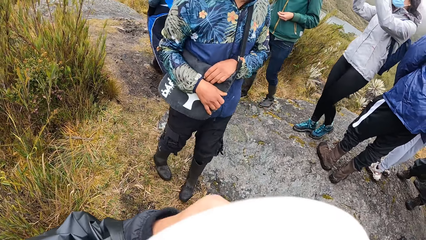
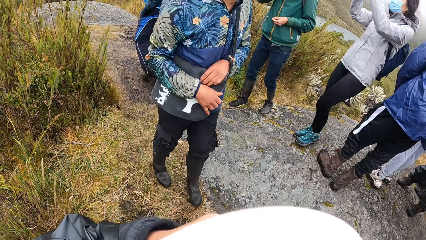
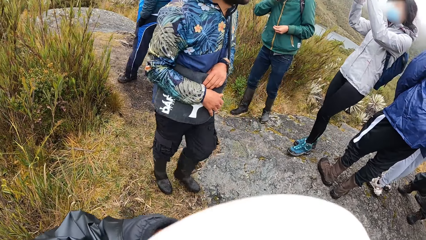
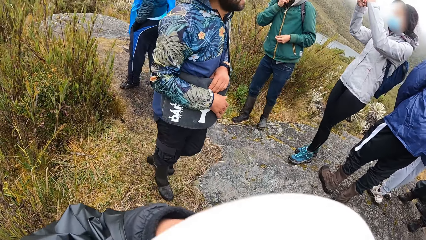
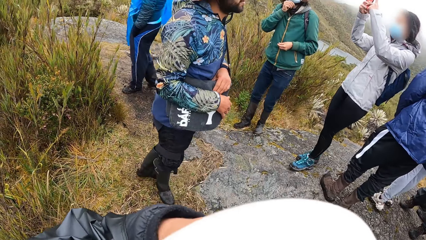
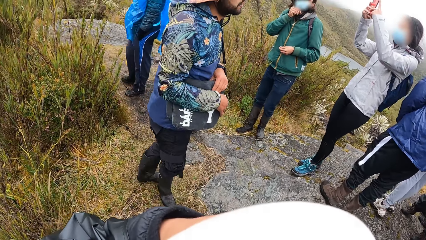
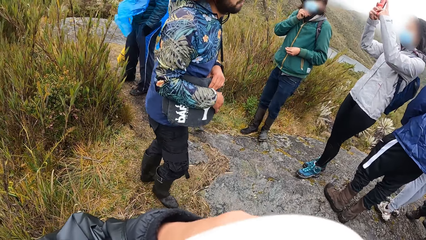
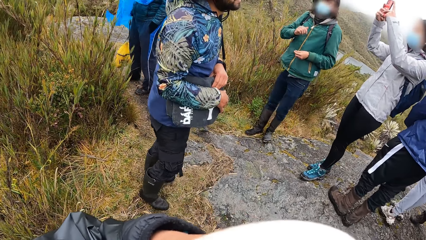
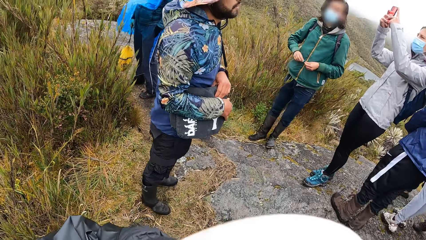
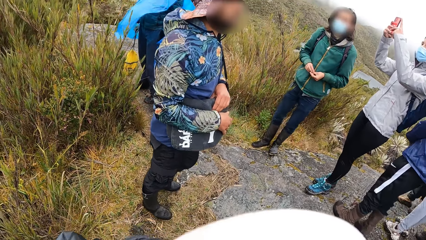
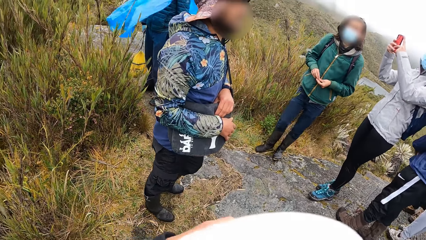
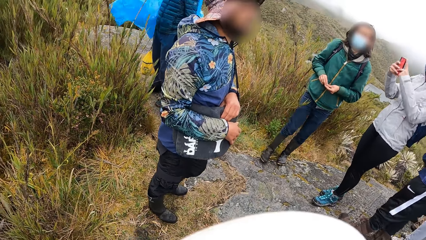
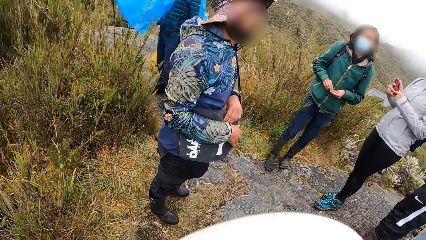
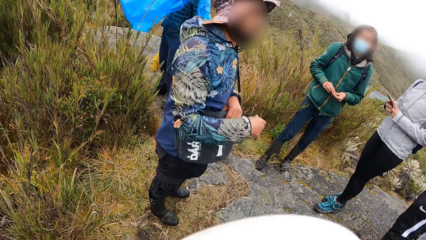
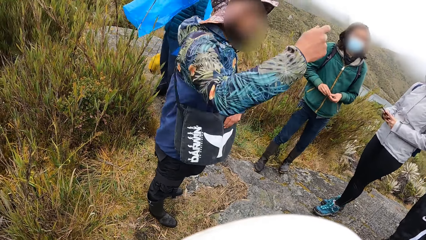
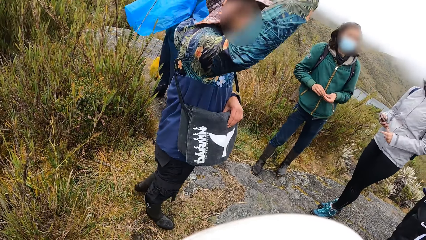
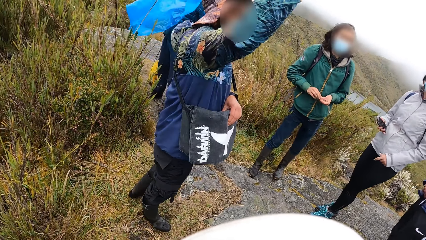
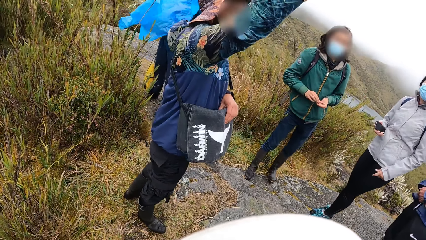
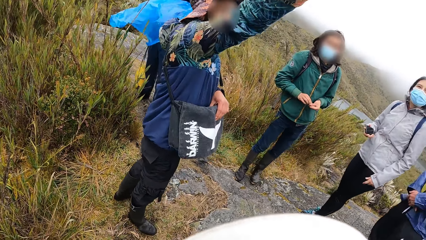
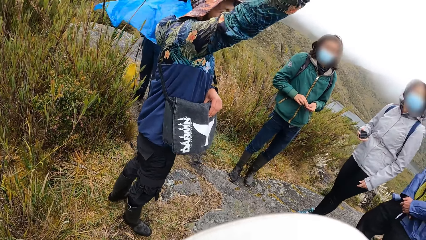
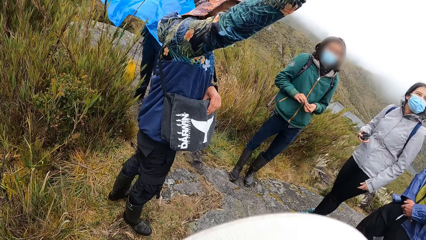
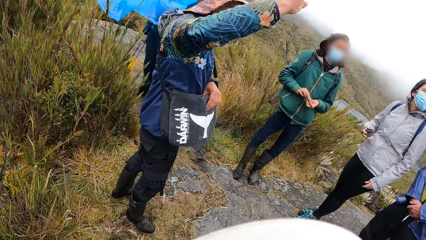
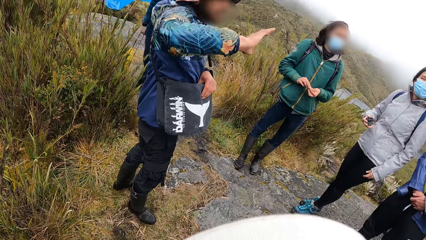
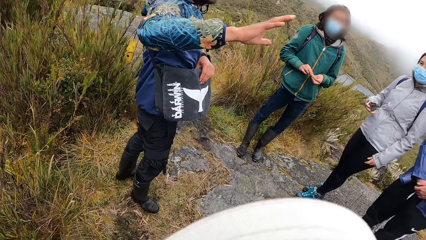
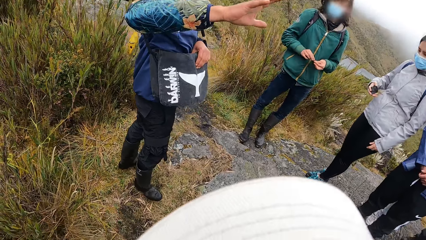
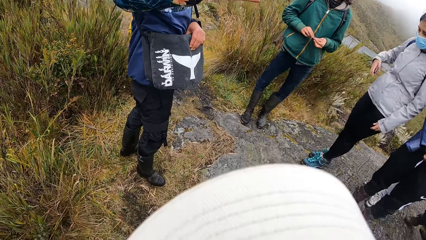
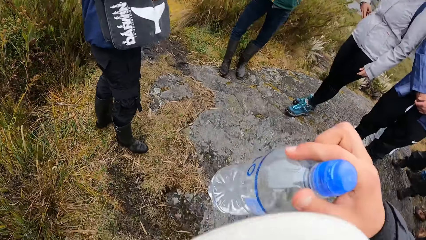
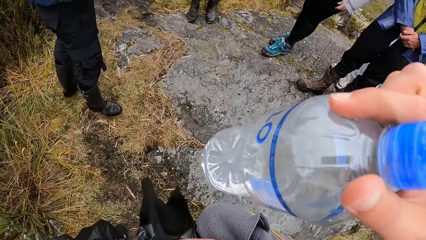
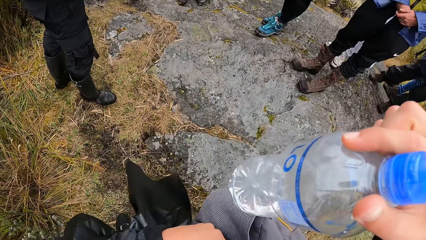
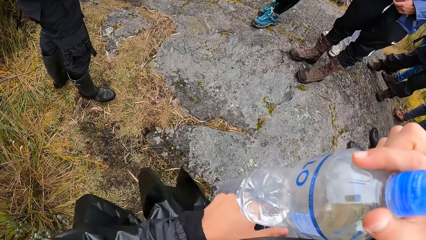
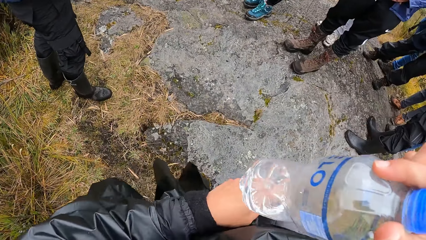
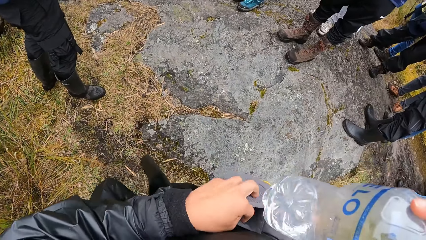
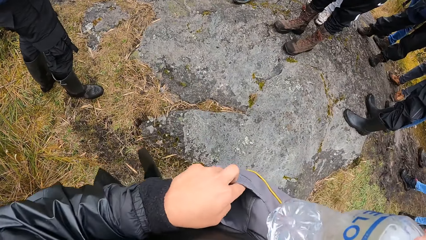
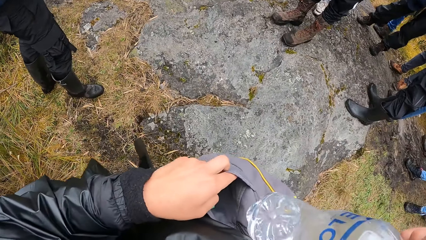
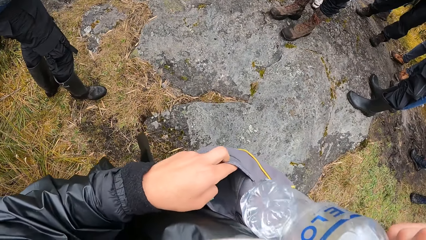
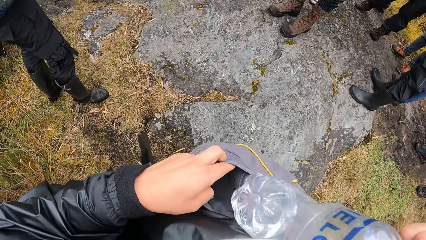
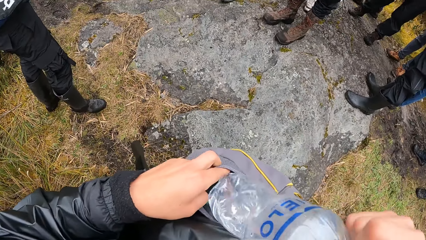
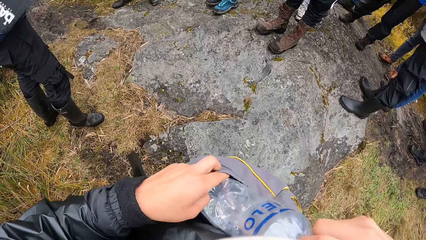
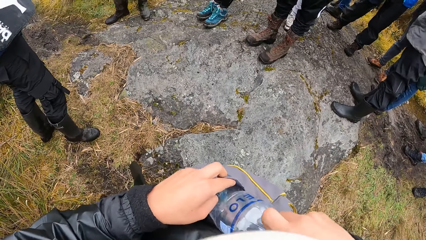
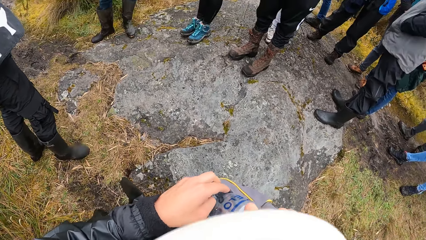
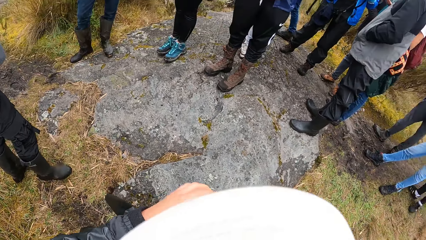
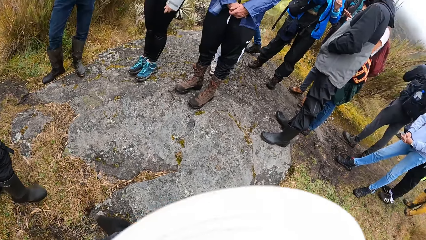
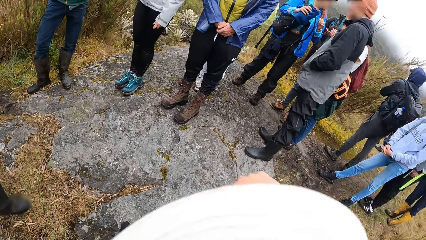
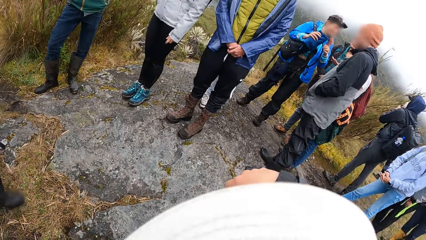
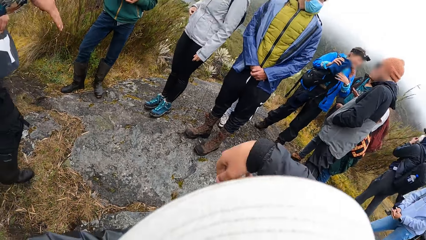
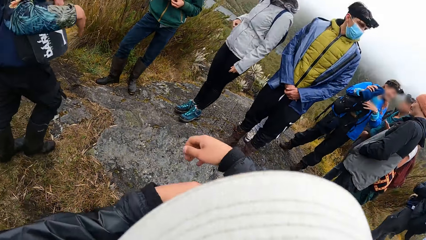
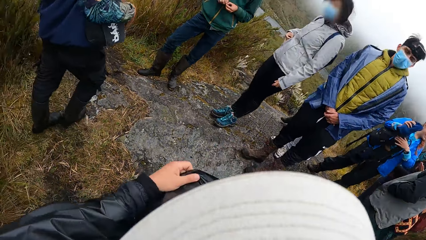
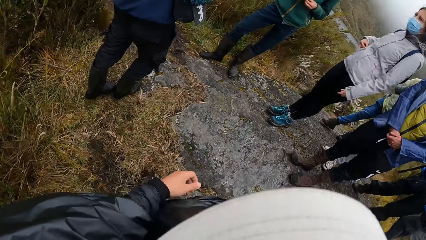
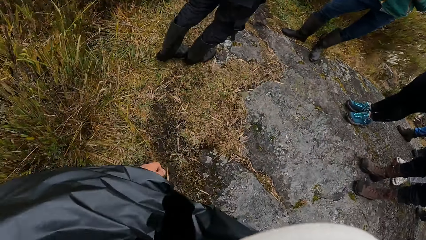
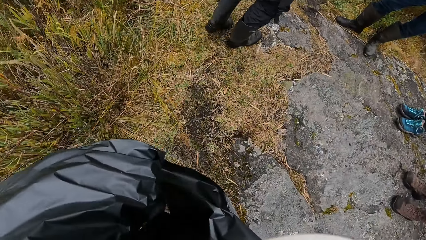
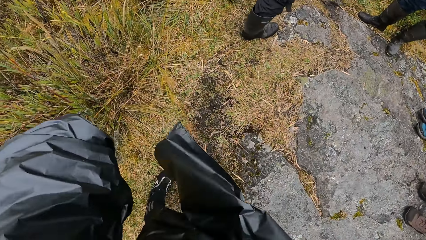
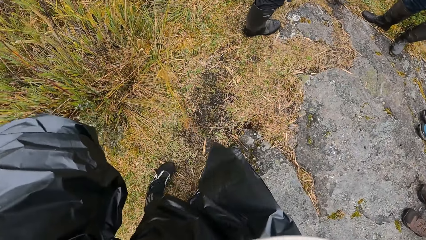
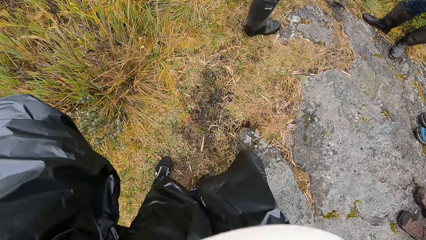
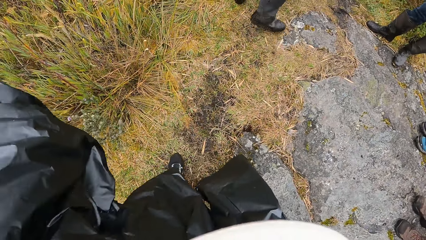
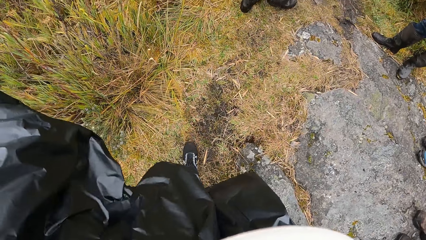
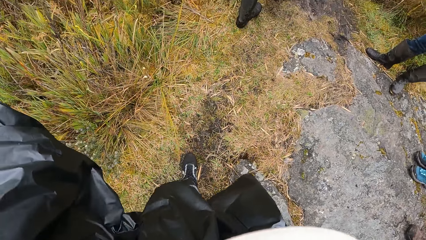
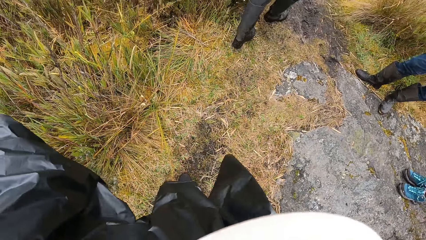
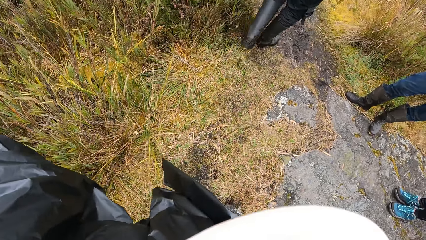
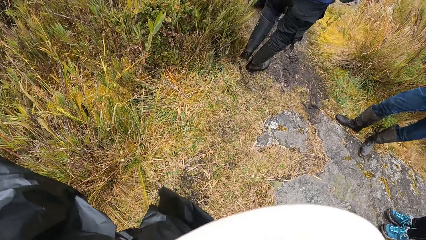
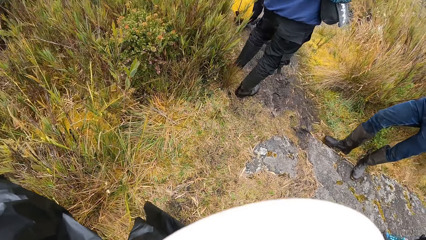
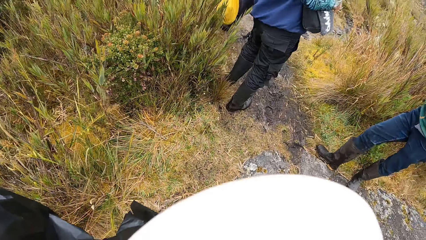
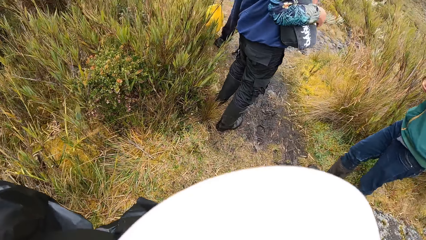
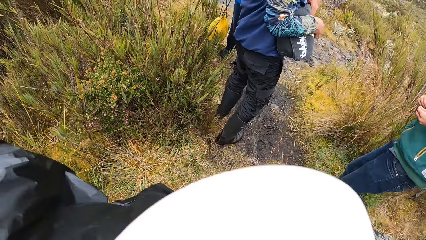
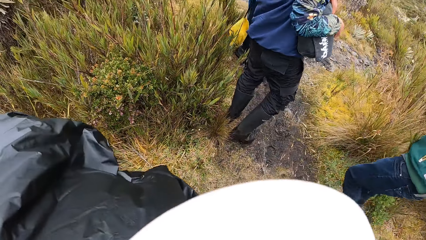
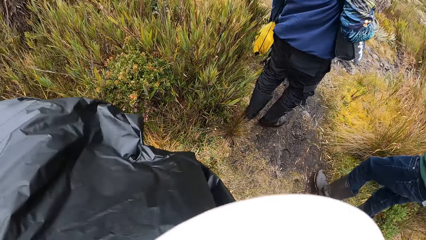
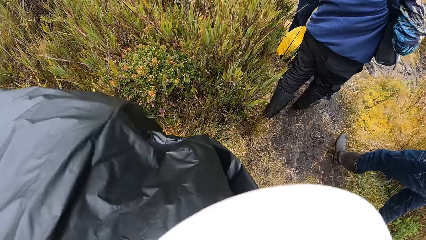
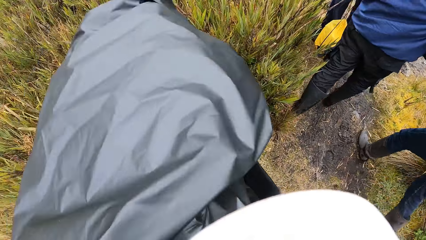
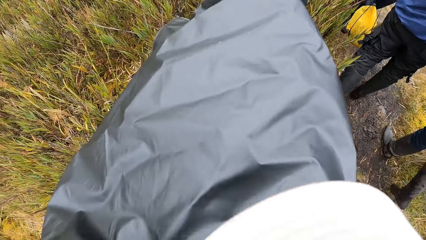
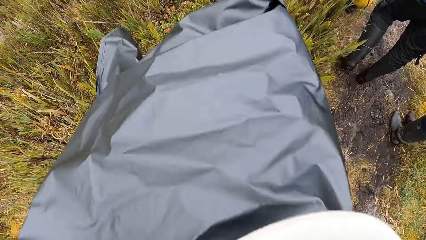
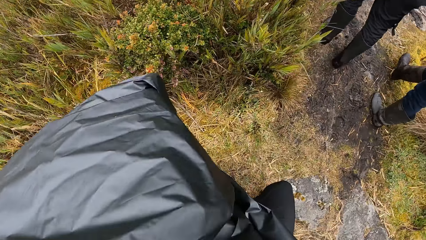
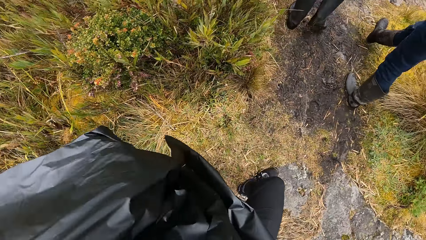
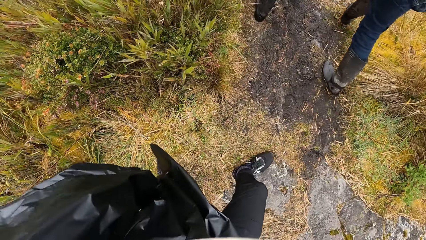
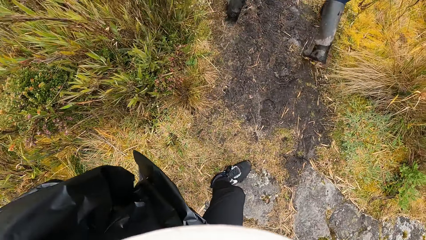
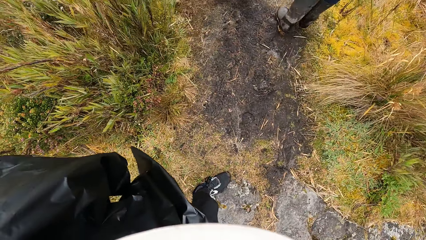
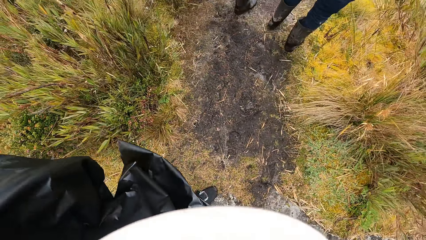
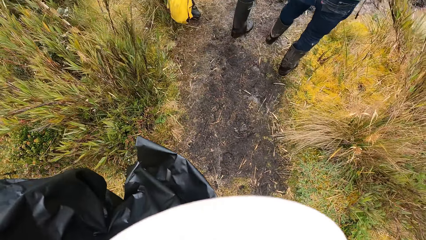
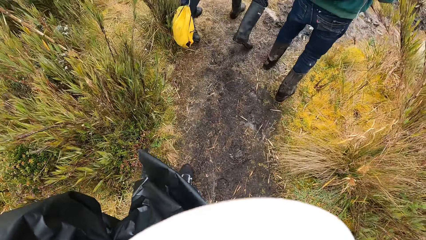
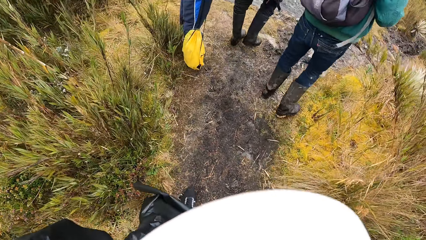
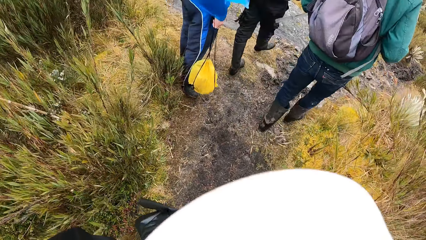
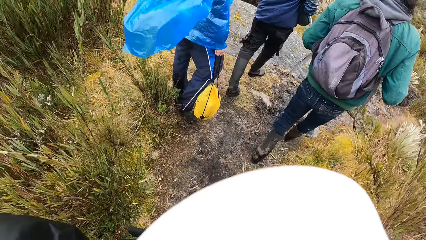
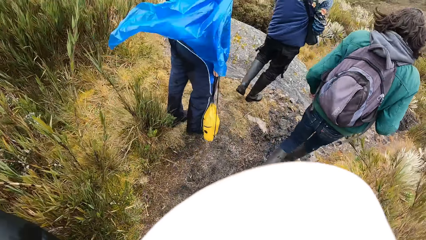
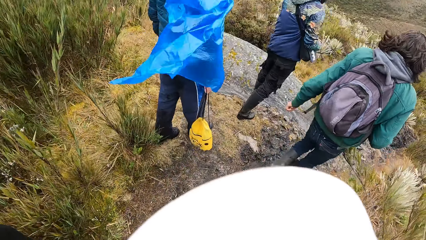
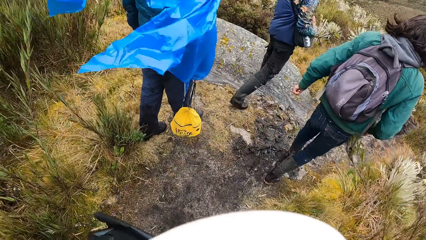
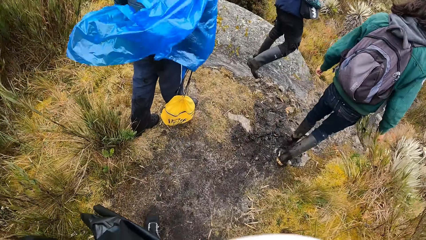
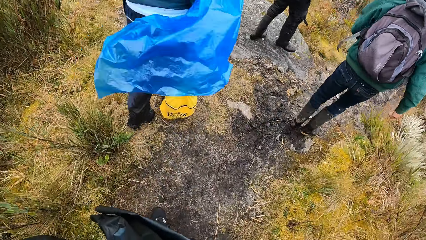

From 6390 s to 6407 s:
The camera wearer interacts with the group of people on the hill. He opens a bag with his left hand. He places the bottle of water in his right hand in the bag. He walks down the hill across the field.
